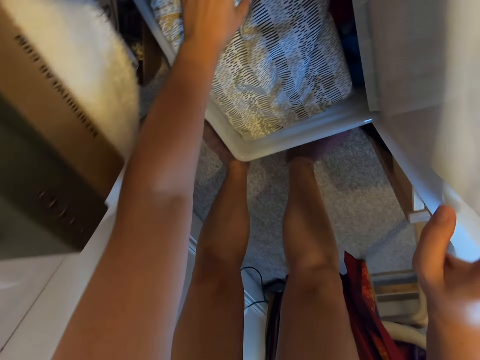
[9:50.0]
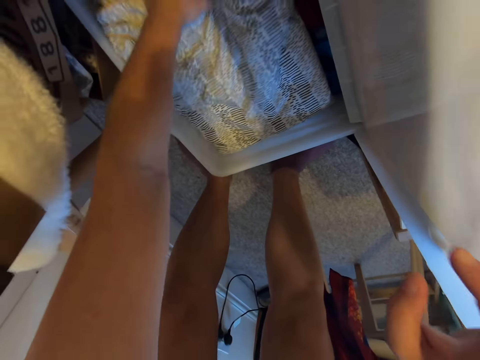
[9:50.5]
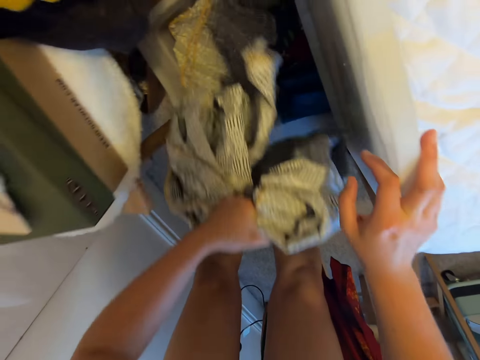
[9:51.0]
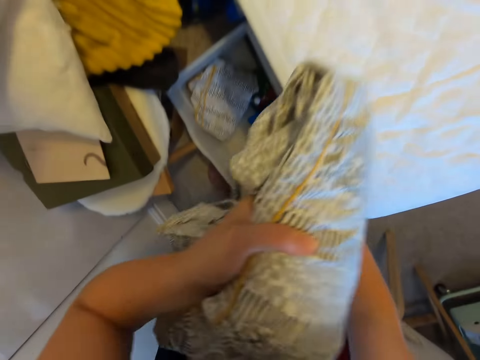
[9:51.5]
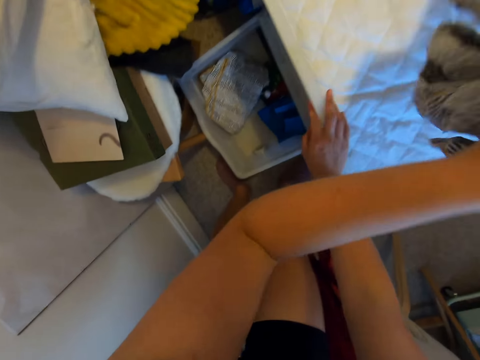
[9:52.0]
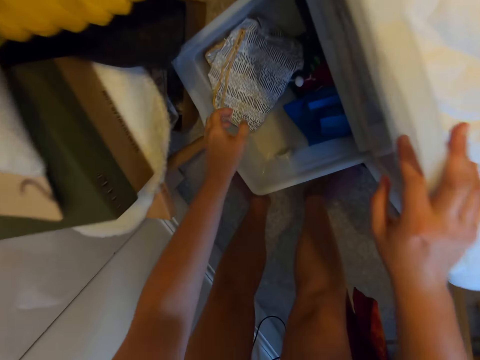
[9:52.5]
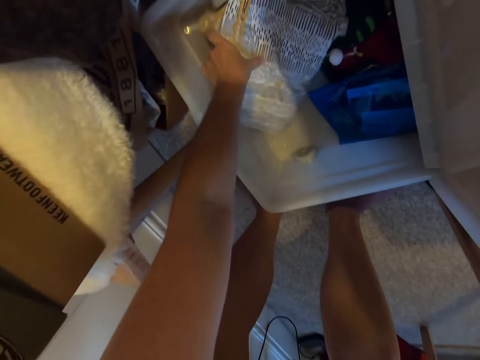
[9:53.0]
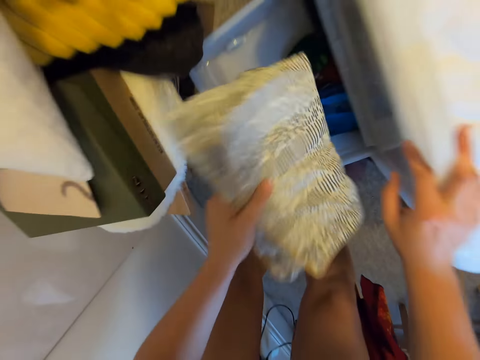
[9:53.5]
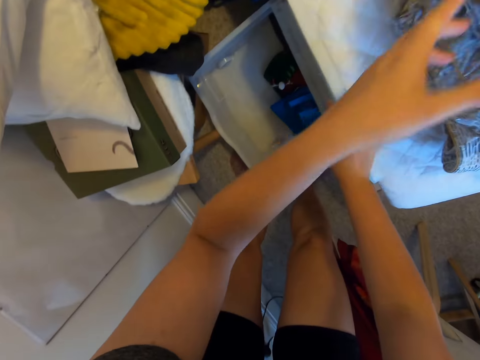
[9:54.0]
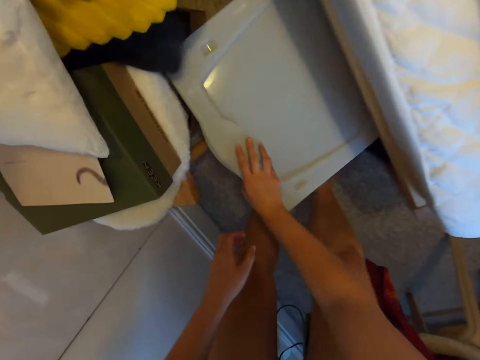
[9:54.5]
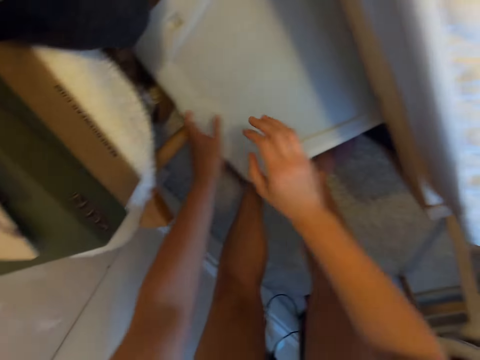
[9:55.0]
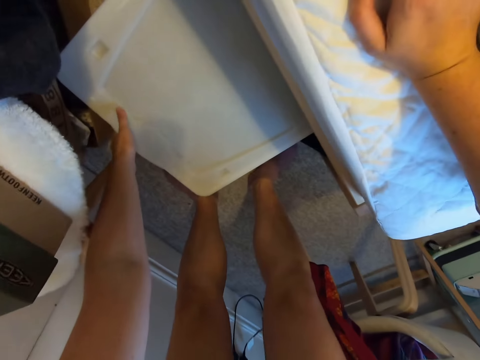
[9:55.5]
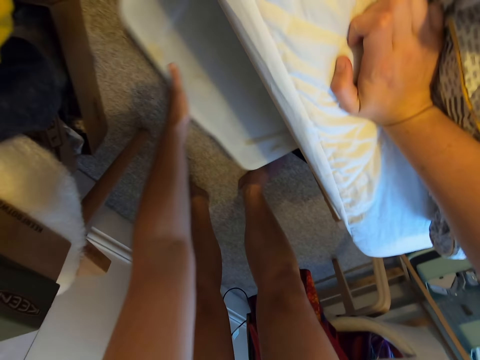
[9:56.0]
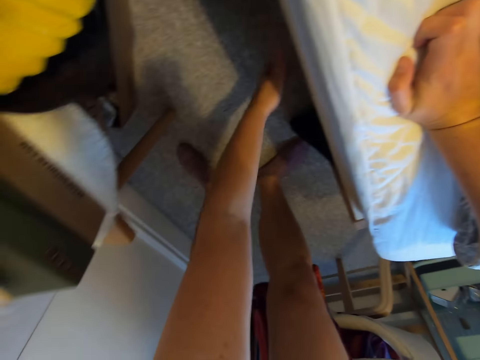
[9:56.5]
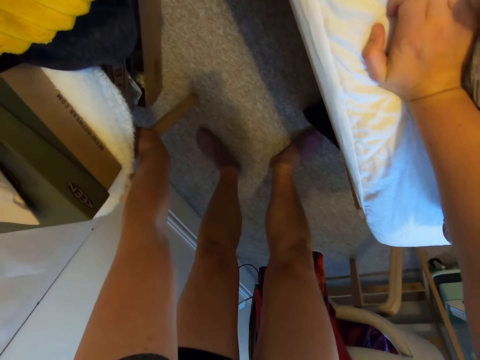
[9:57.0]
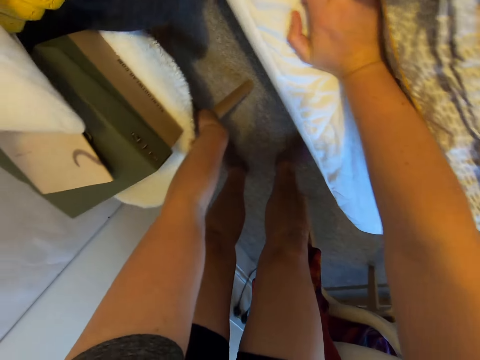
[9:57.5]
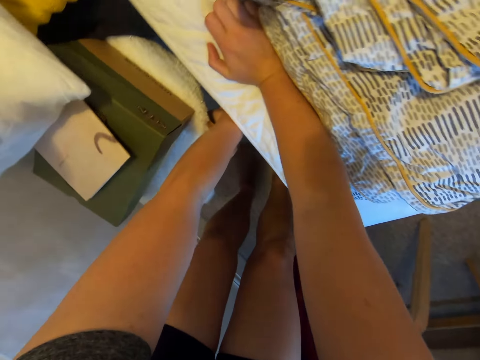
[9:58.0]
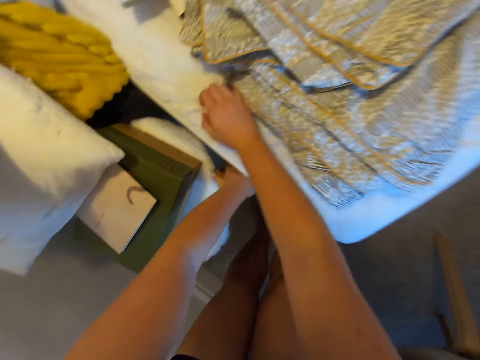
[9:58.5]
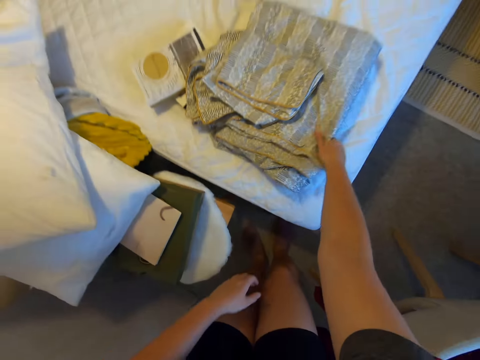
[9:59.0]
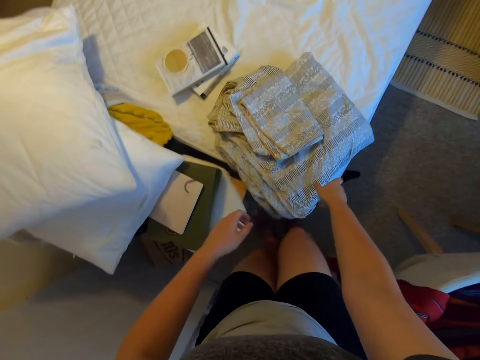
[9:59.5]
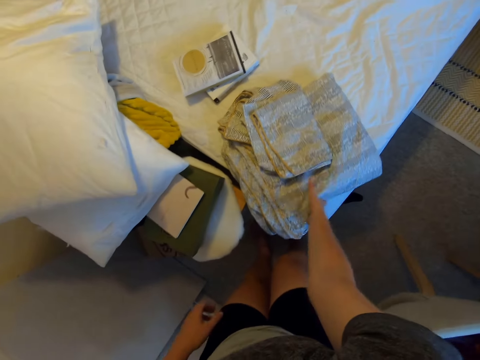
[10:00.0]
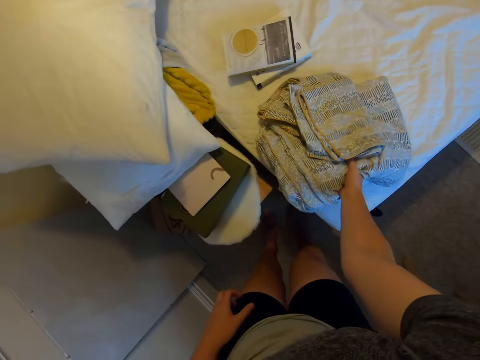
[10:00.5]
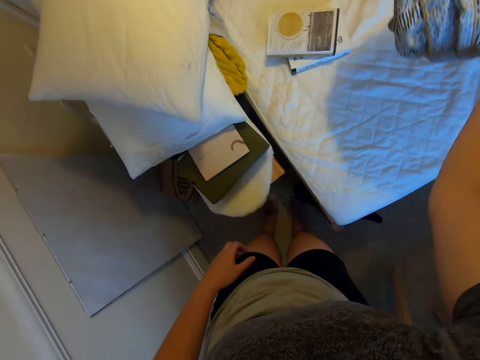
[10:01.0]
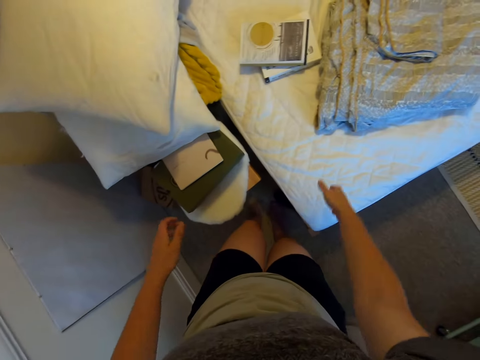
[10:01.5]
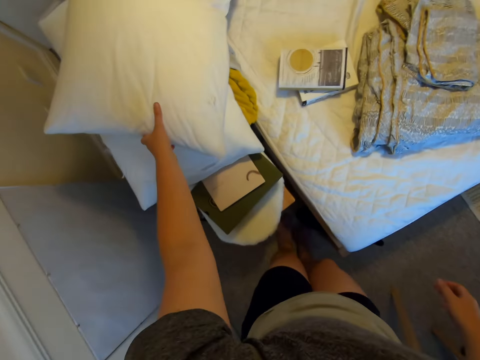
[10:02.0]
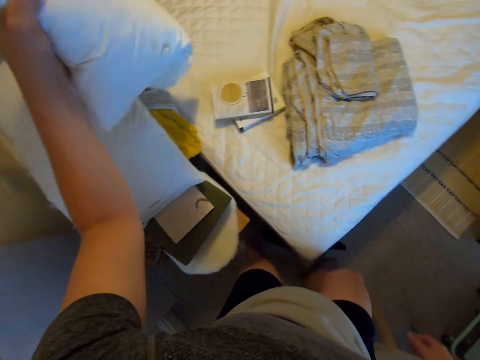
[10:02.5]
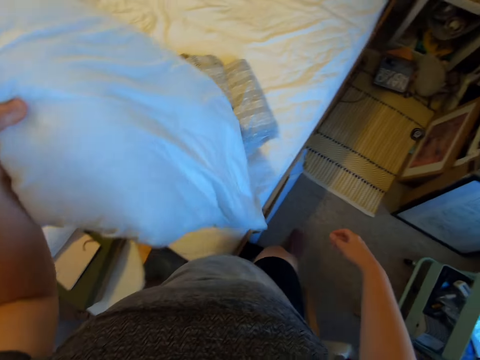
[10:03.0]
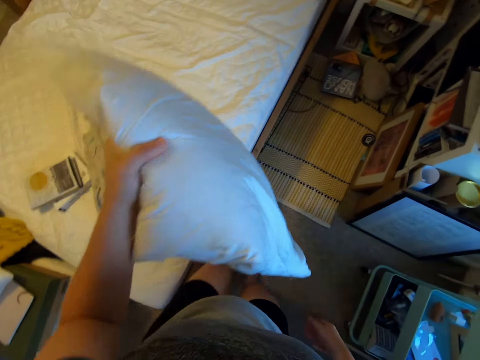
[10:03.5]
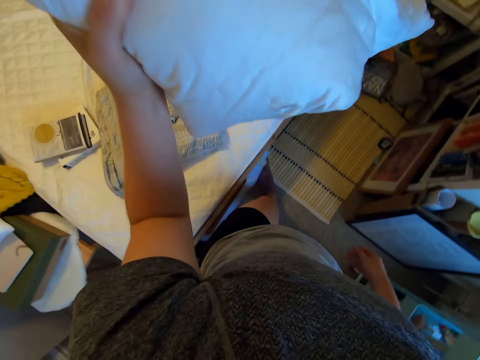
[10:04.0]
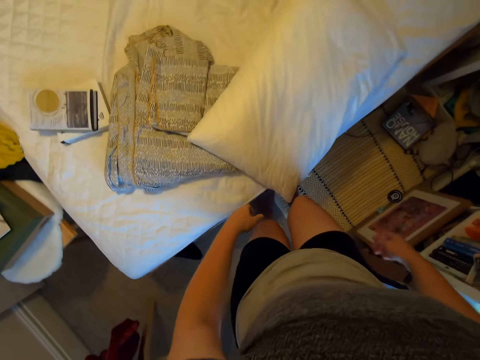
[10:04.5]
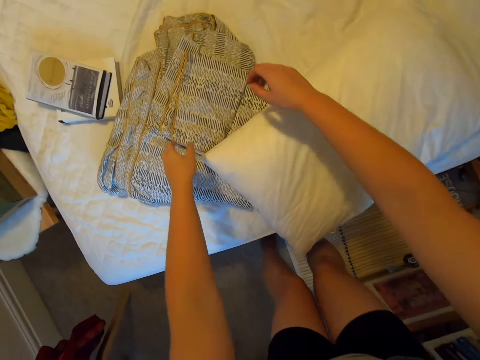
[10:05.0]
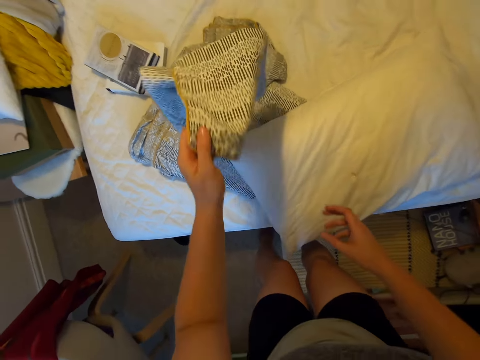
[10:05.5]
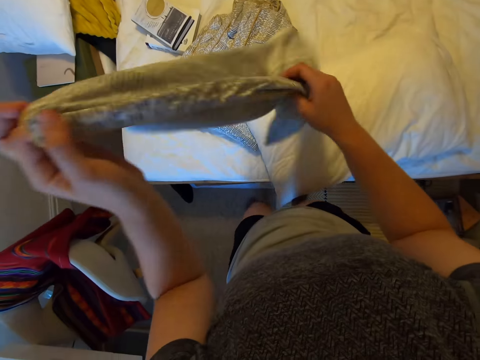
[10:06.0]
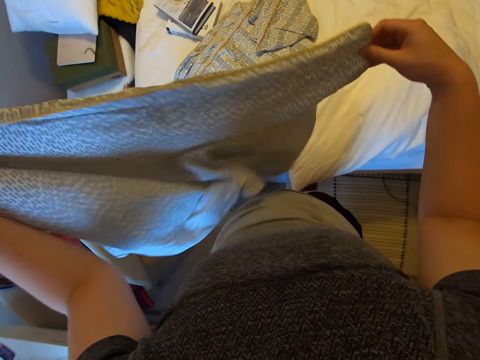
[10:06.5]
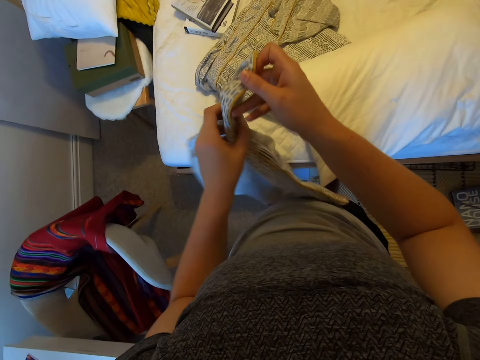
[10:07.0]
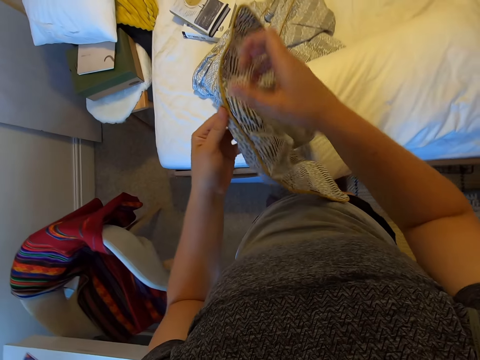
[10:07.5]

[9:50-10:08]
The camera wearer removes some bedsheet from the box. They put the bedsheet on the bed. They pick up a pillow case in the box. They put the pillow case on the bed. They close the box. They push the box under the bed. They move the night stand. They pull back the table. They move the bedsheets on the bed. They pick up the bedsheets from the bed. They put the bedsheets on the bed. They pick up a pillow. They walk around. They put the pillow on the bed. They pick up a pillow case from the bed. They stretch the pillow case.

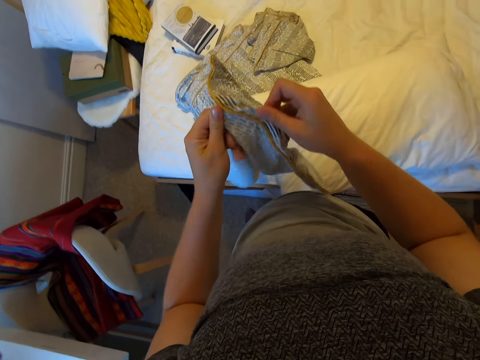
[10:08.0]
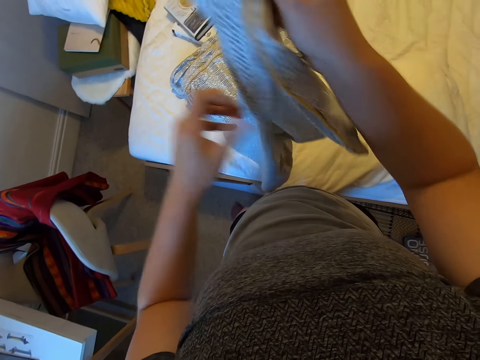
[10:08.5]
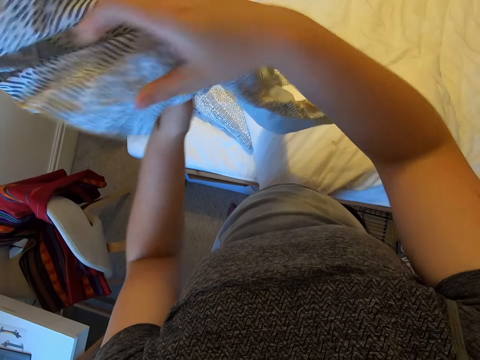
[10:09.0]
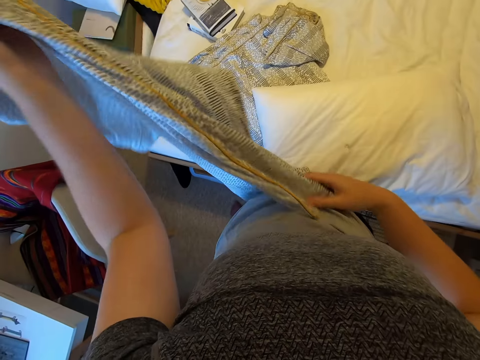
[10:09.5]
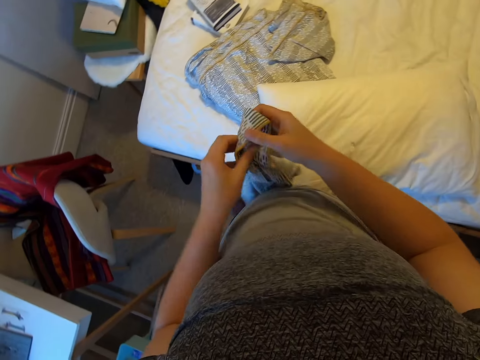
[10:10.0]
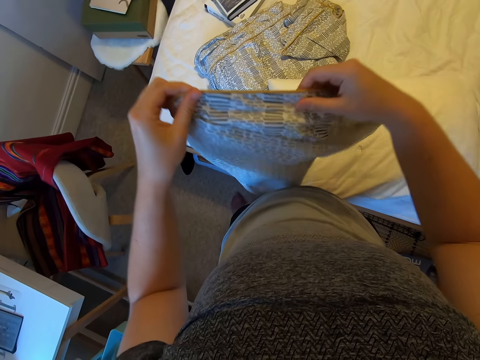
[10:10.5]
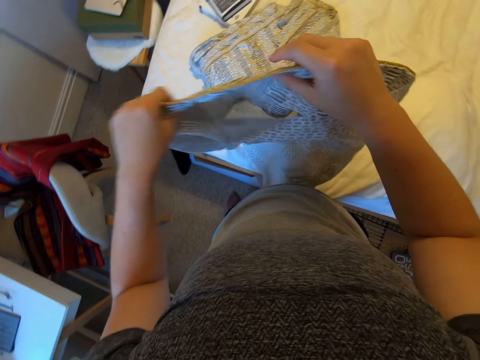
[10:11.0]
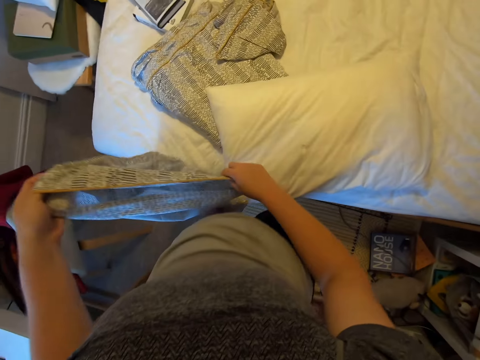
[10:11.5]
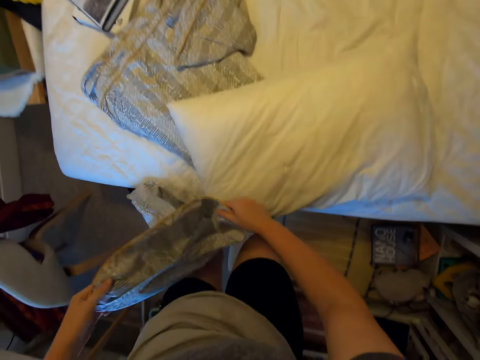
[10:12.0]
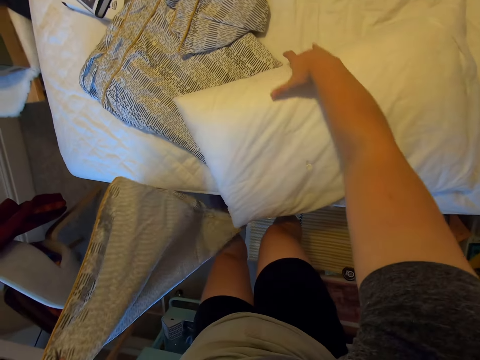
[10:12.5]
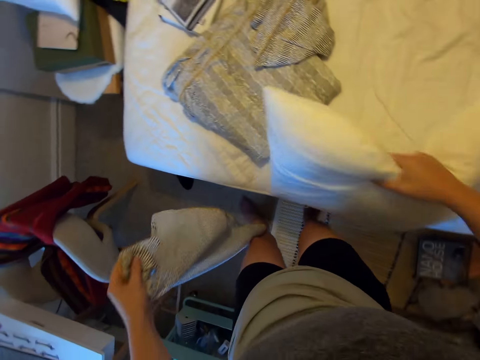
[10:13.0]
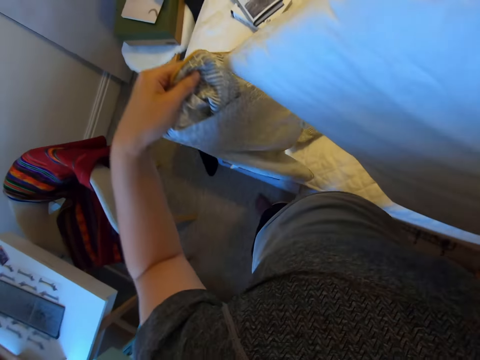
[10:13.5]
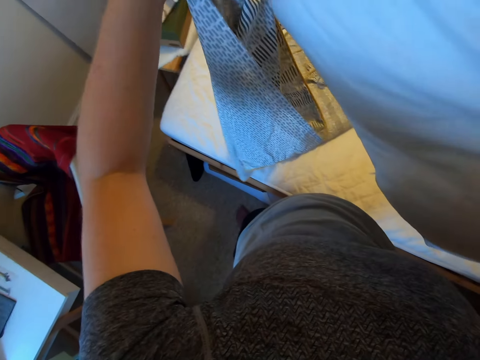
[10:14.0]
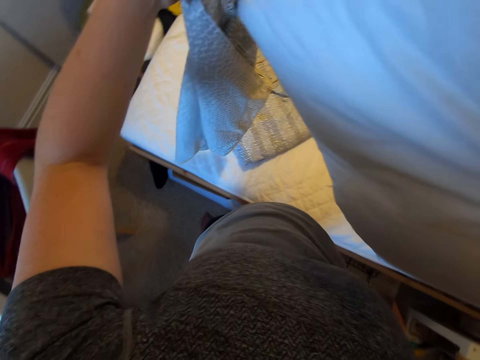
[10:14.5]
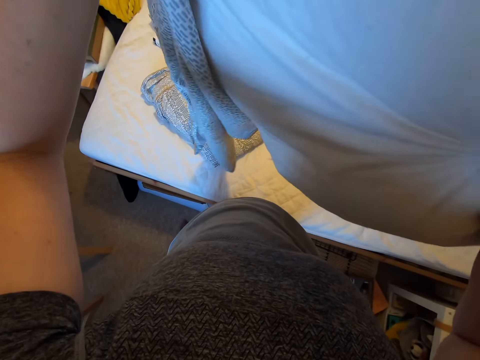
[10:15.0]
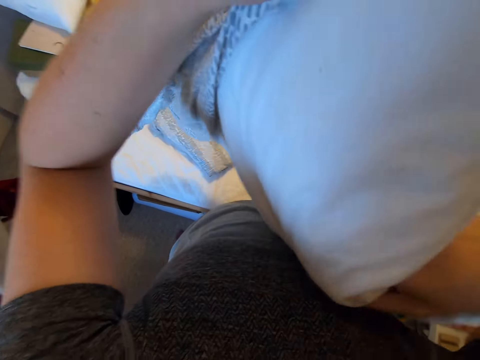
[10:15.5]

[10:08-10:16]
The camera wearer picks up a pillow. They put a pillow case on the pillow.
